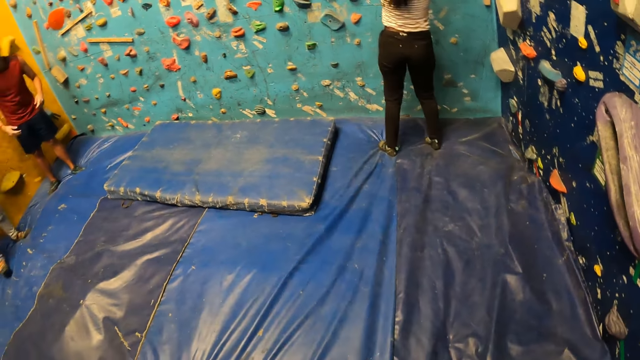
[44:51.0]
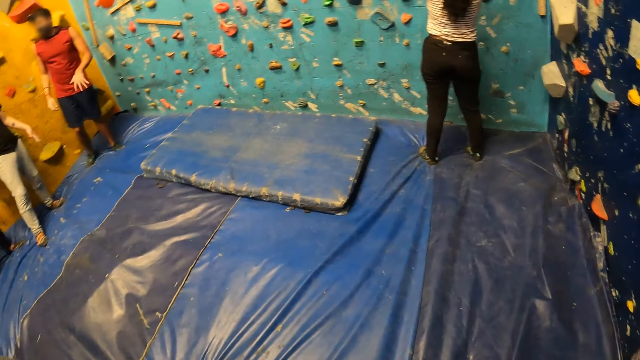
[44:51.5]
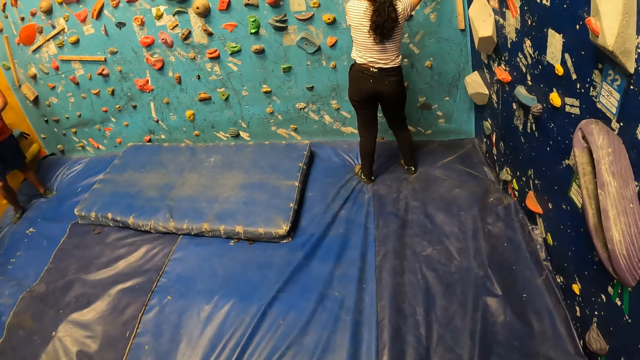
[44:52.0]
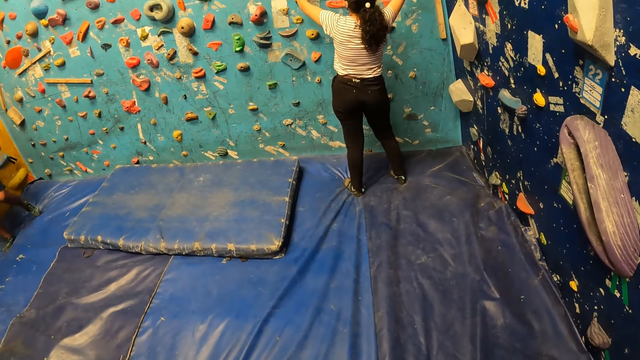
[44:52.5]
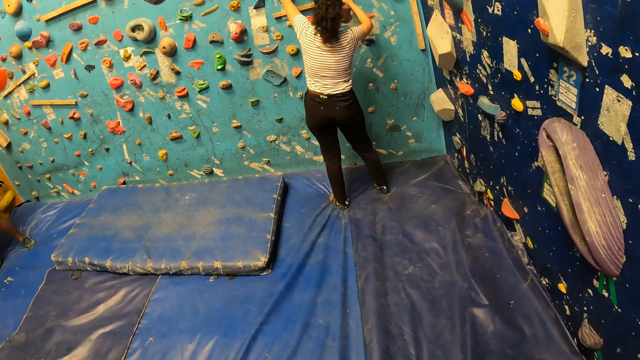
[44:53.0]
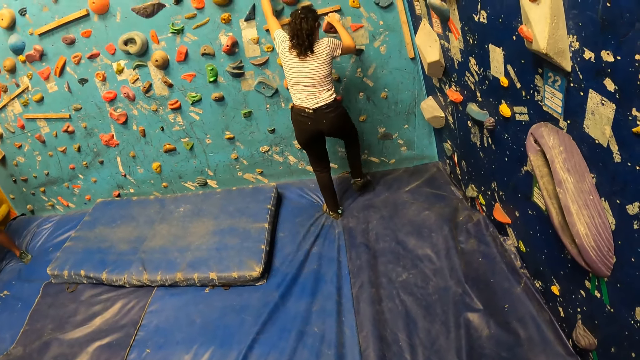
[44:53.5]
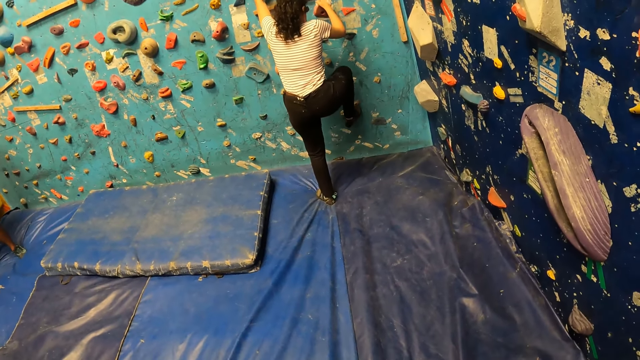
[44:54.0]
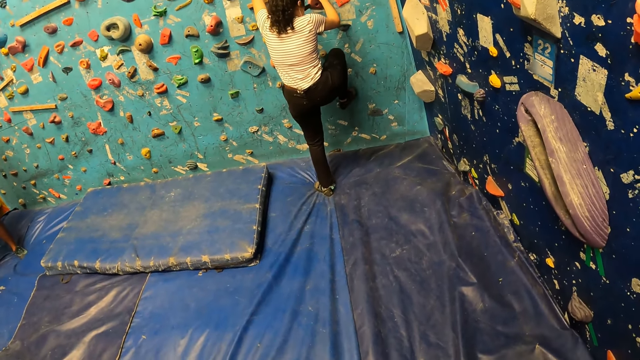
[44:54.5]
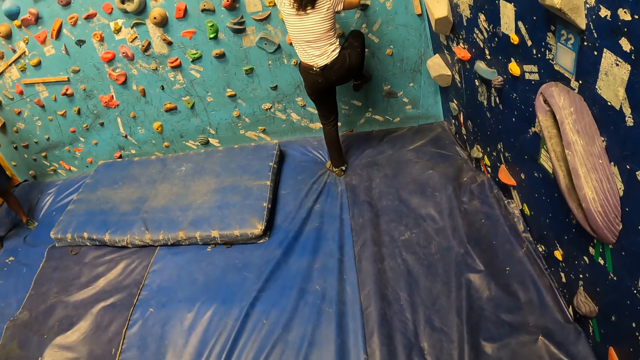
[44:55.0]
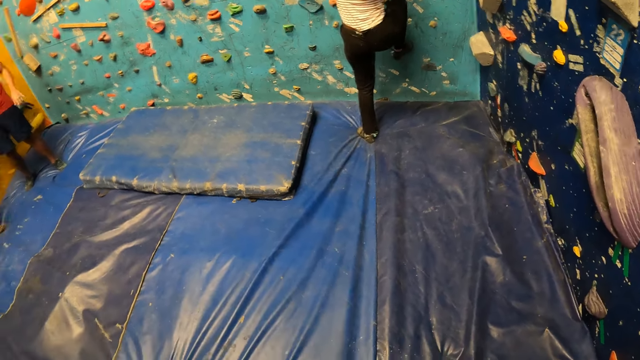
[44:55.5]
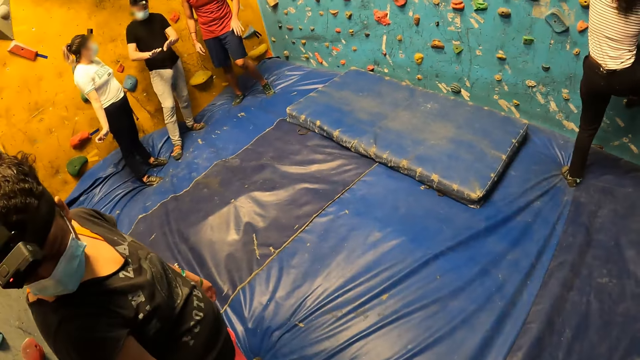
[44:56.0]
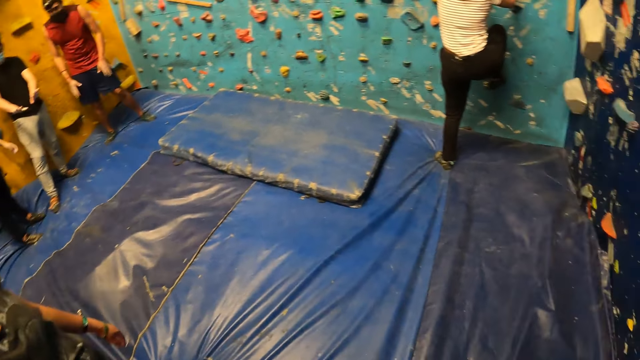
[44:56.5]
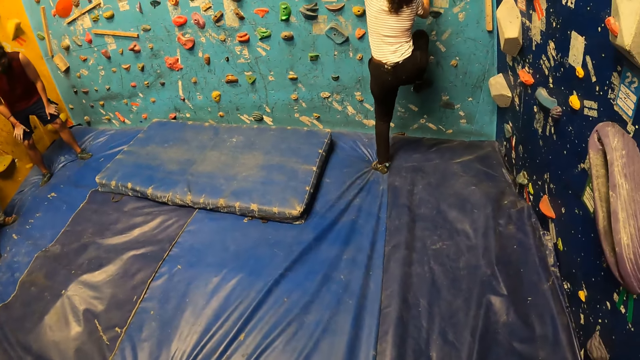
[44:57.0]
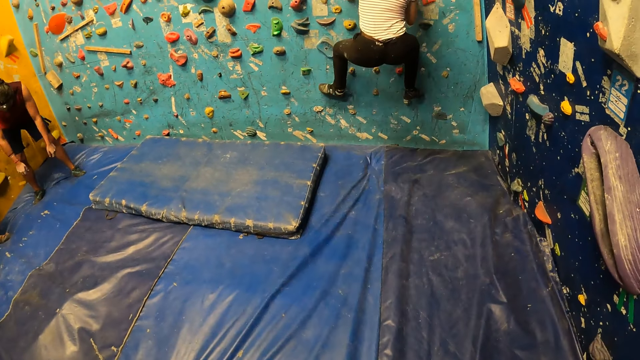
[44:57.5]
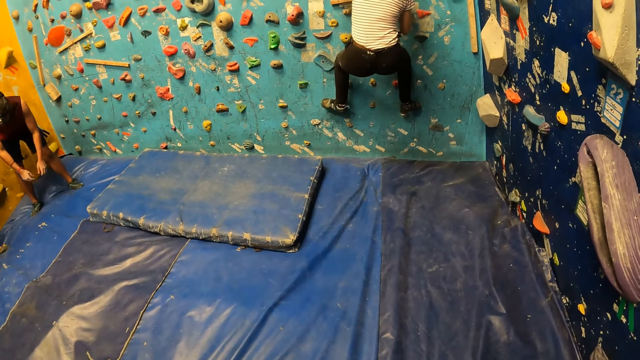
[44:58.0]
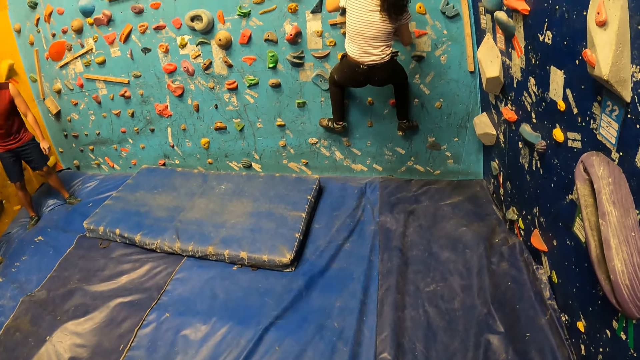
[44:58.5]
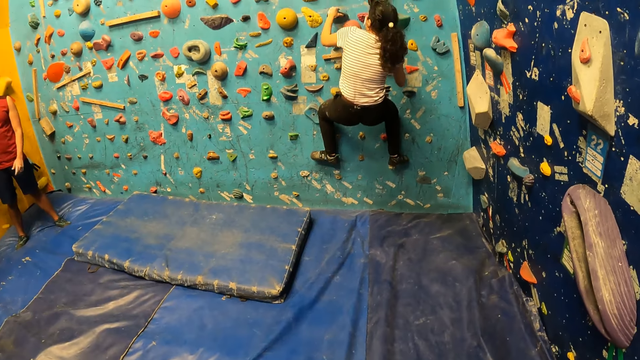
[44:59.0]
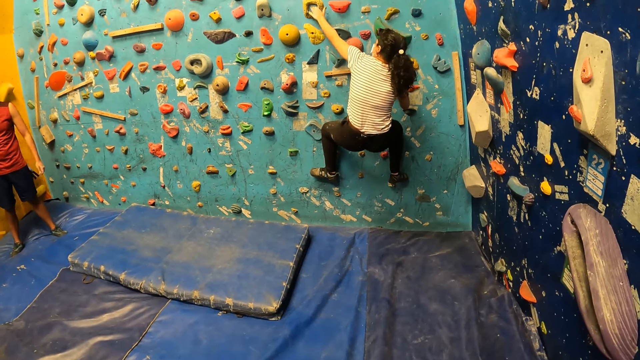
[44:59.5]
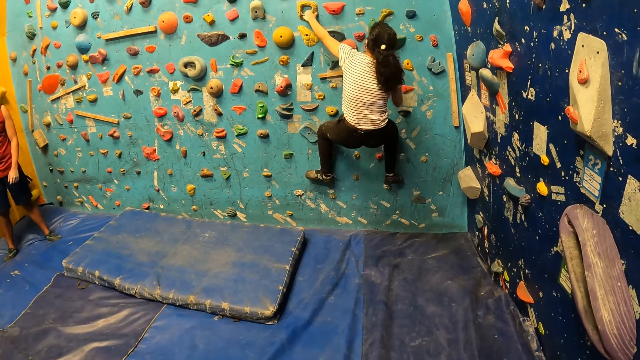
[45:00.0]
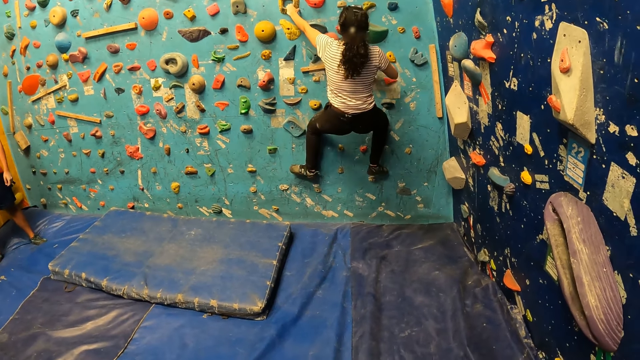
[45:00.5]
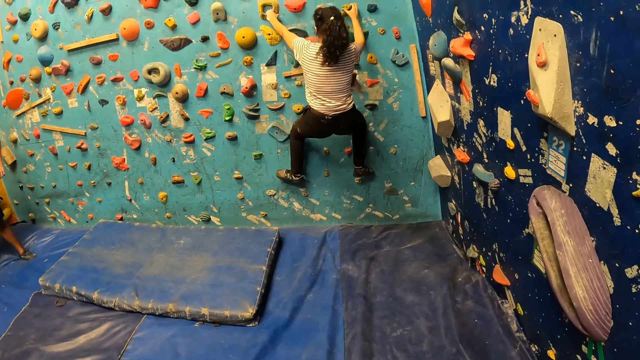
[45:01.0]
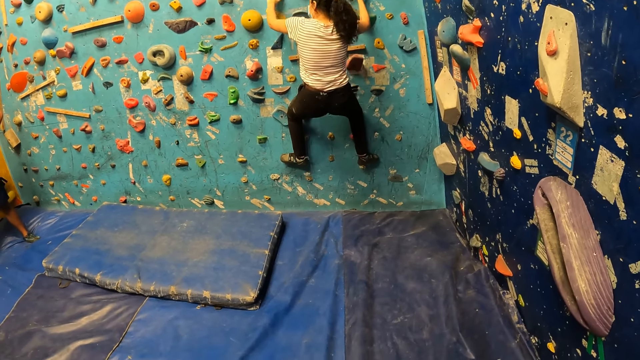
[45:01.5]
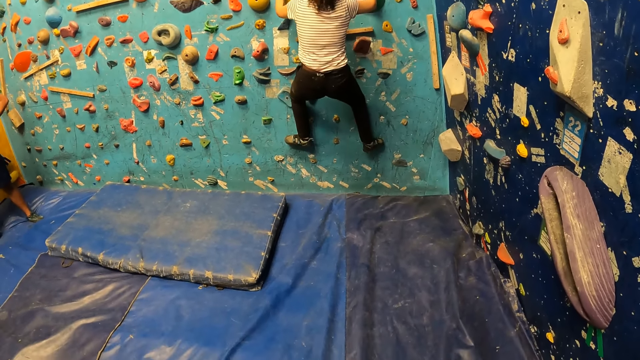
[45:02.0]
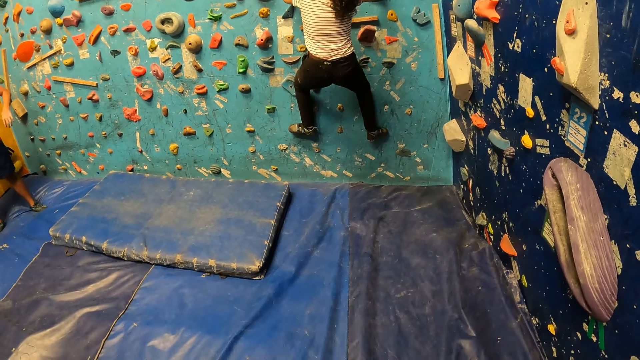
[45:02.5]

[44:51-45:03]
A man shakes off both hands. The camera wearer looks at a woman. The woman places both hands on the bouldering balls on the wall. The woman climbs on the wall. The woman places her right leg on the bouldering ball on the wall. The camera wearer looks around the wall. They turn towards another man, the first man and another woman. They turn towards the first woman. The first woman places her left leg on the bouldering ball on the wall. The camera wearer looks at the first woman. The first woman removes her left hand from the bouldering ball on the wall. The first woman holds a bouldering ball on the wall with her left hand. The first woman removes her right hand from the bouldering ball on the wall. The first woman climbs on the wall. The first woman holds a bouldering ball on the wall with her right hand.

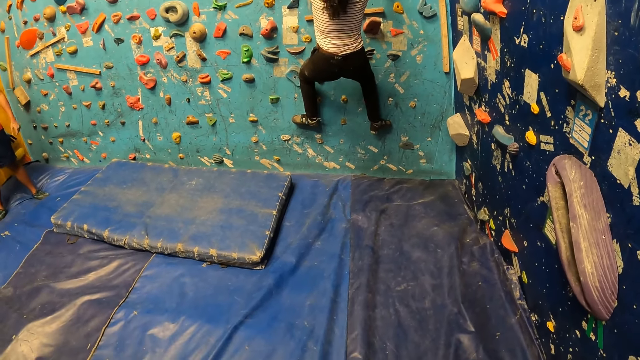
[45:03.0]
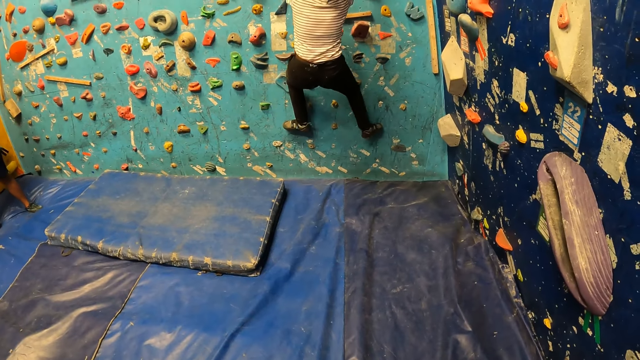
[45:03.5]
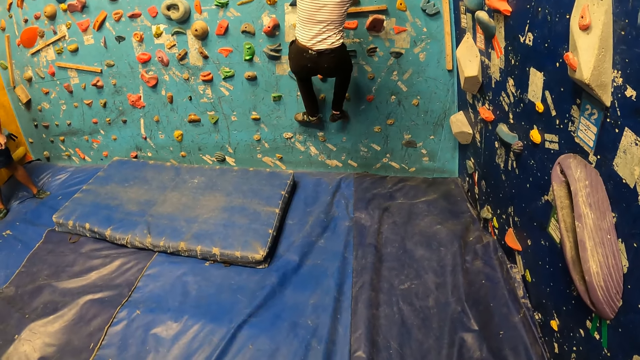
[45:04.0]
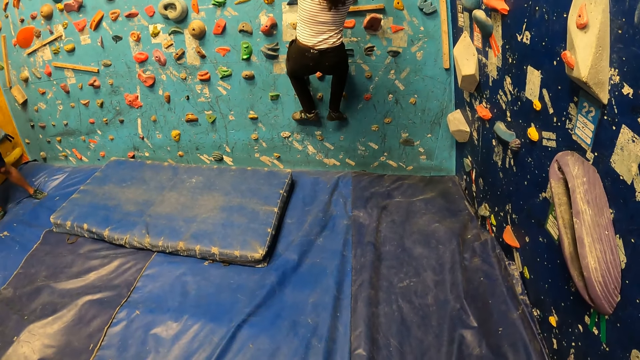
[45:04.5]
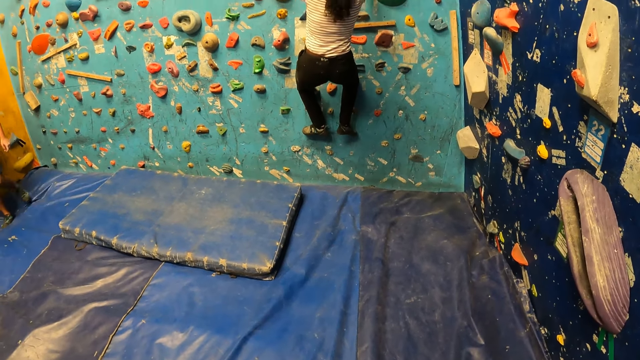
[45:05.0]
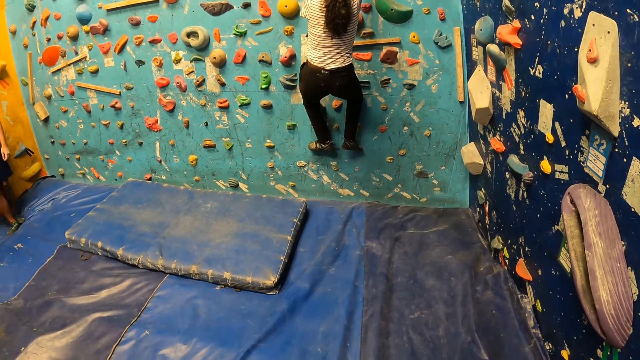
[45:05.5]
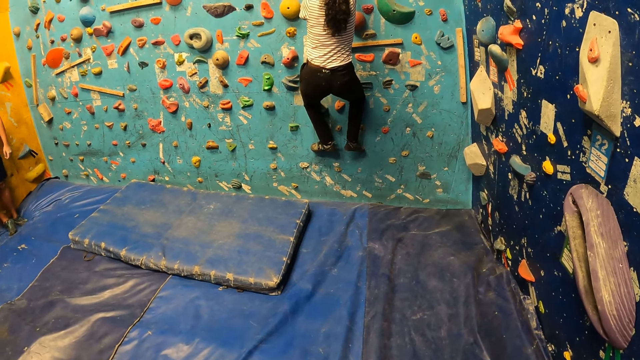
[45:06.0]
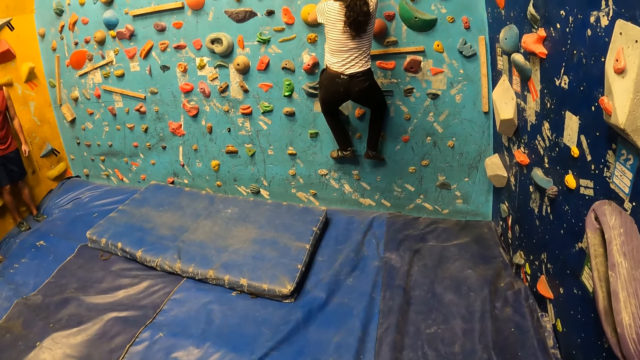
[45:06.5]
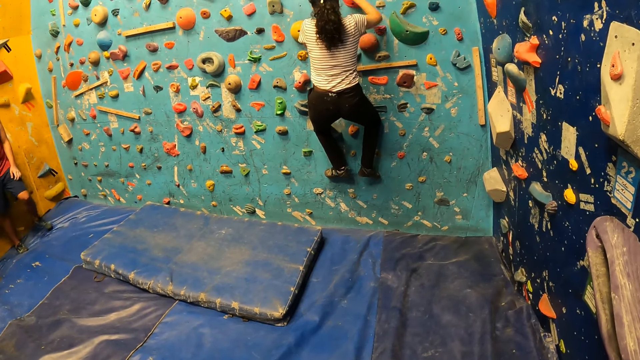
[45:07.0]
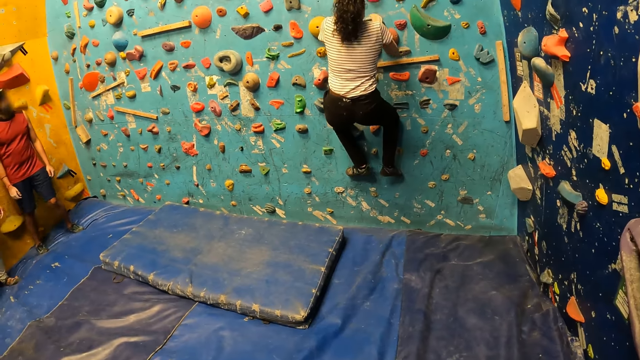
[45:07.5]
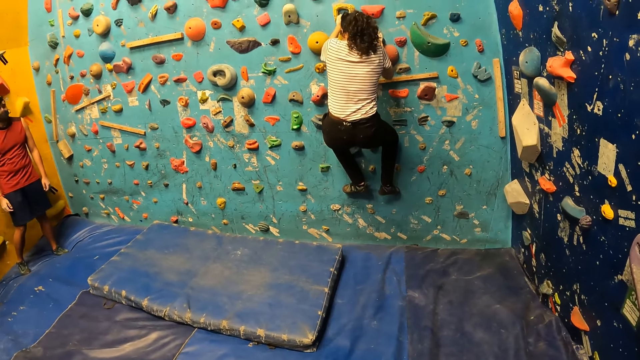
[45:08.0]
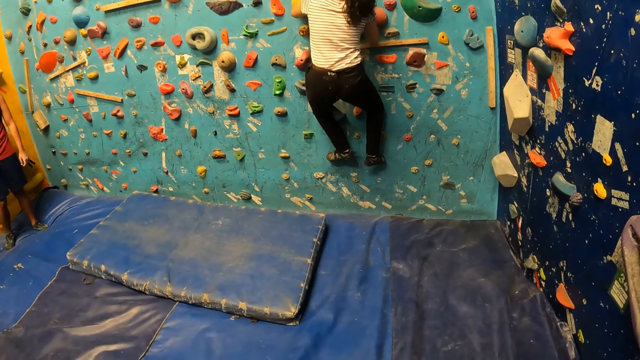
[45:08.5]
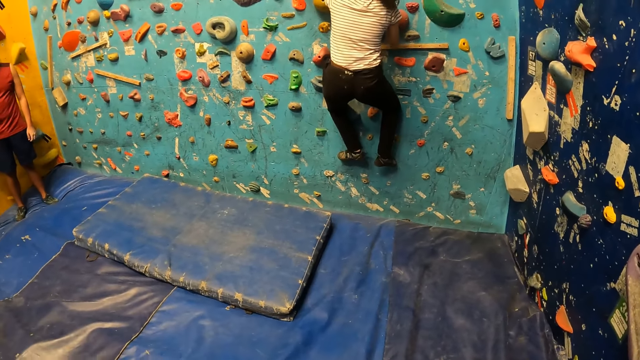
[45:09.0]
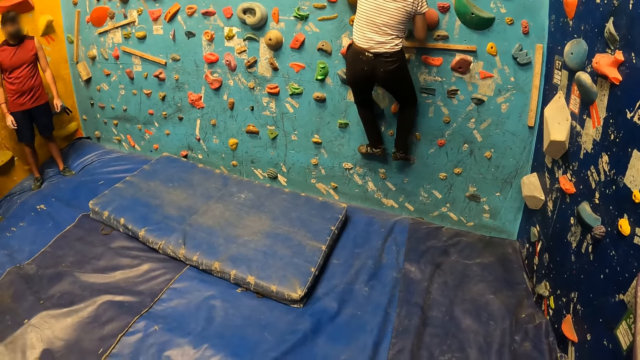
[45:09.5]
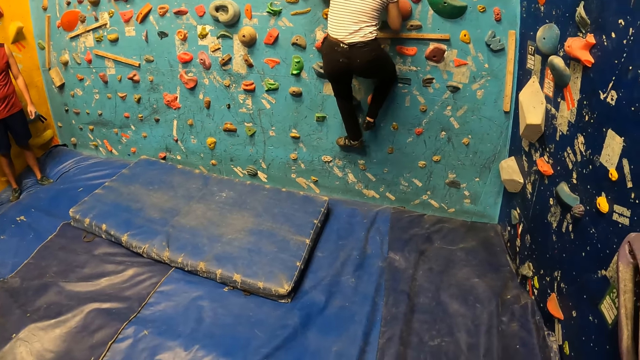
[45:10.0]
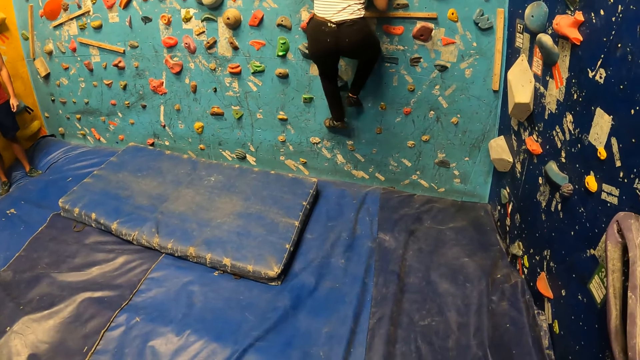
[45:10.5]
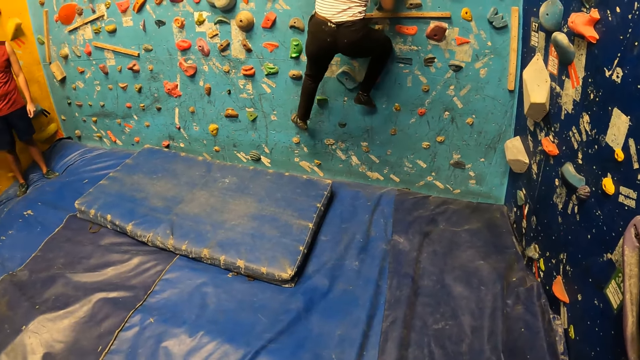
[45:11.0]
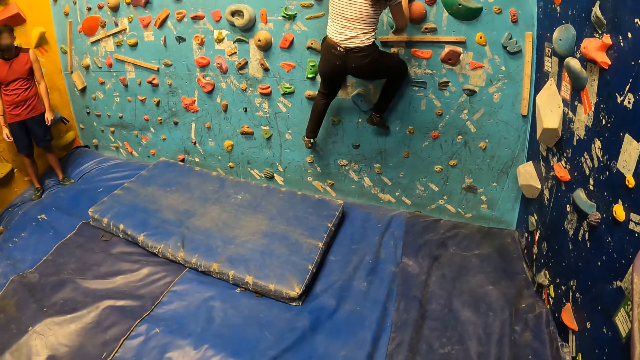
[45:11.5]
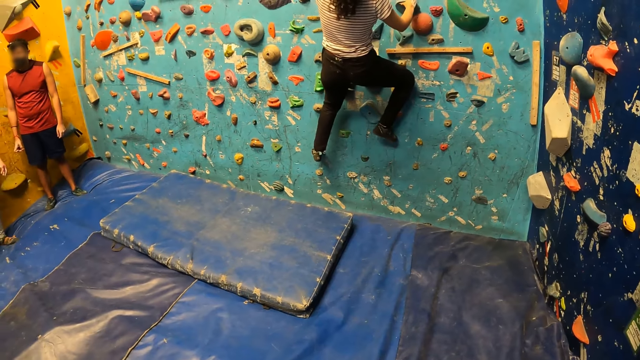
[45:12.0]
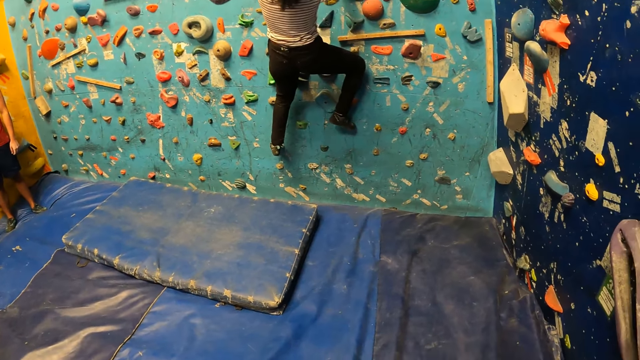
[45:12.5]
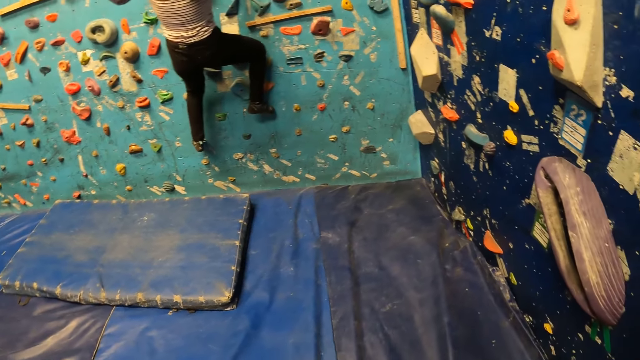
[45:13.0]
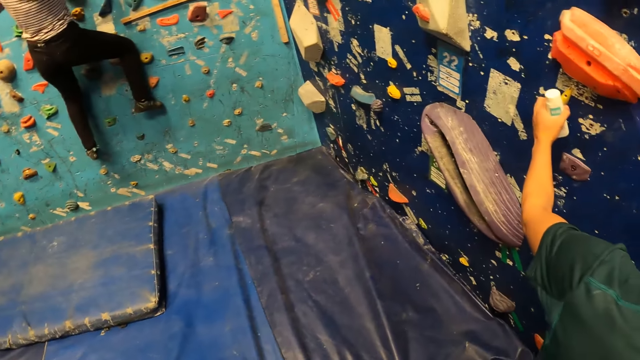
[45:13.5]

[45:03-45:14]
A man shakes off his left hand. A woman removes her right leg from the bouldering ball on the wall. The woman places her right leg on a bouldering ball on the wall. The woman taps a bouldering ball on the wall with her right hand. The woman holds a bouldering ball on the wall with her right hand. The woman removes her right leg from the bouldering ball on the wall. The woman places her right leg on a bouldering ball on the wall. The woman removes her left leg from the bouldering ball on the wall. The woman places her left leg on a bouldering ball on the wall. The woman removes her right hand from the bouldering ball on the wall.
